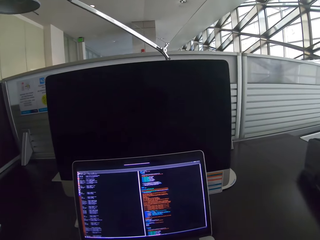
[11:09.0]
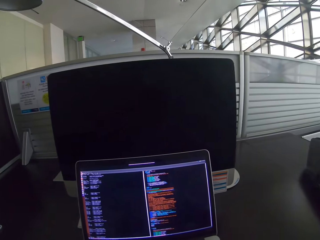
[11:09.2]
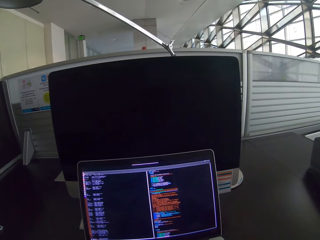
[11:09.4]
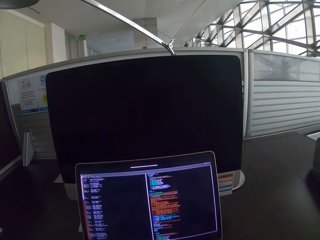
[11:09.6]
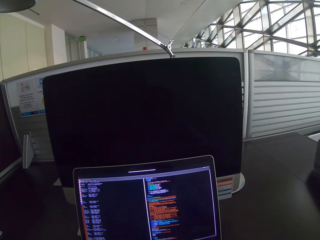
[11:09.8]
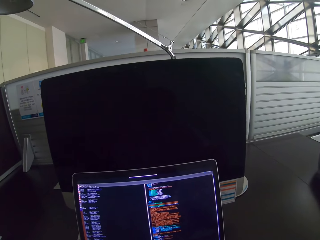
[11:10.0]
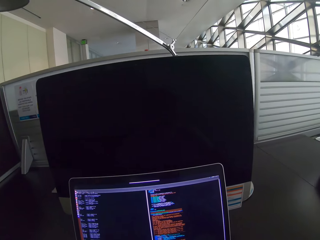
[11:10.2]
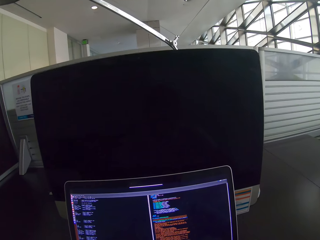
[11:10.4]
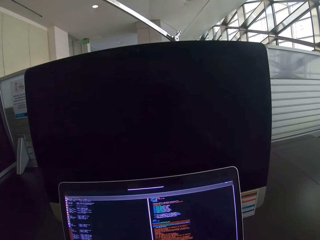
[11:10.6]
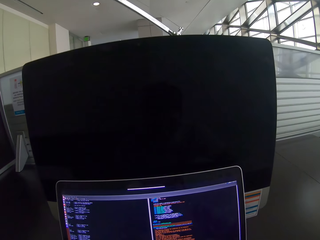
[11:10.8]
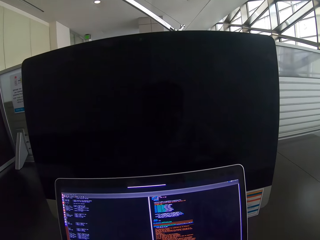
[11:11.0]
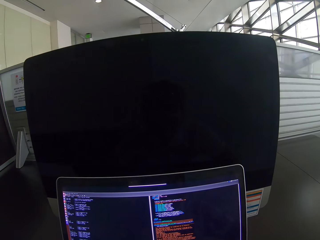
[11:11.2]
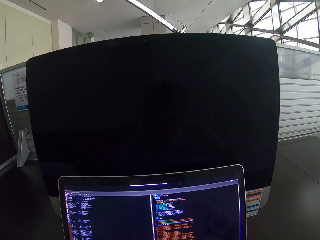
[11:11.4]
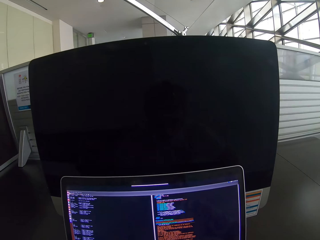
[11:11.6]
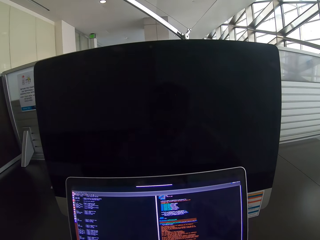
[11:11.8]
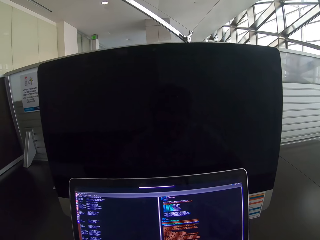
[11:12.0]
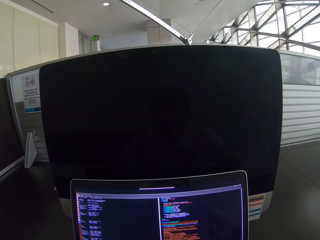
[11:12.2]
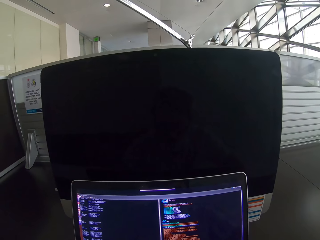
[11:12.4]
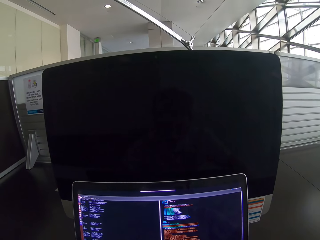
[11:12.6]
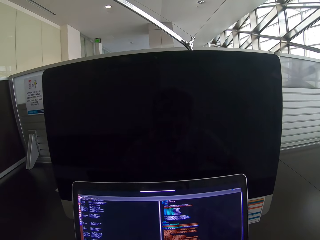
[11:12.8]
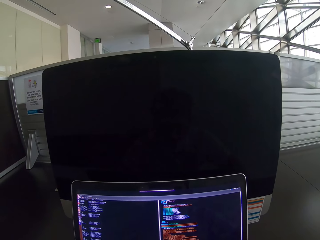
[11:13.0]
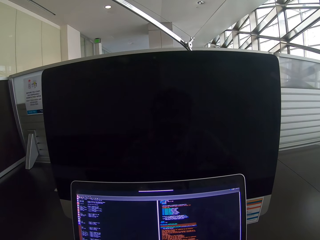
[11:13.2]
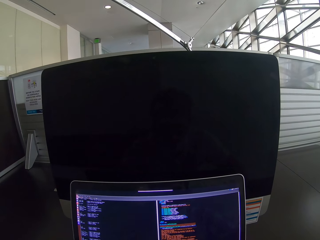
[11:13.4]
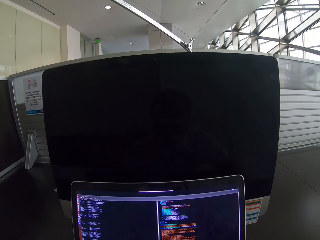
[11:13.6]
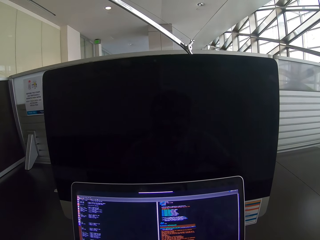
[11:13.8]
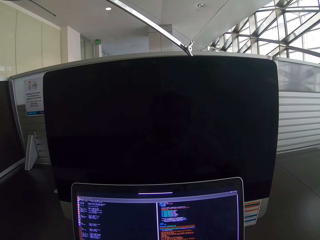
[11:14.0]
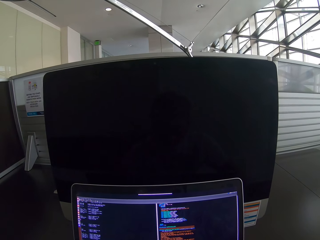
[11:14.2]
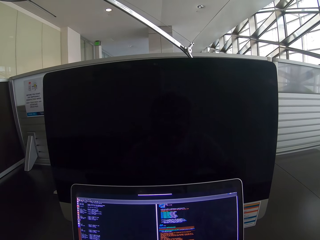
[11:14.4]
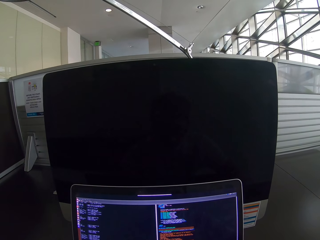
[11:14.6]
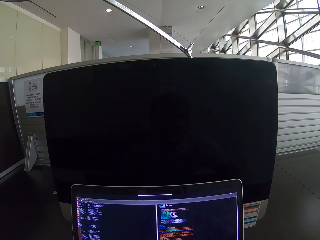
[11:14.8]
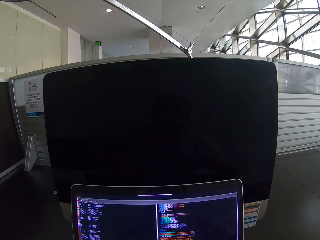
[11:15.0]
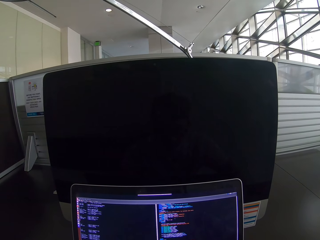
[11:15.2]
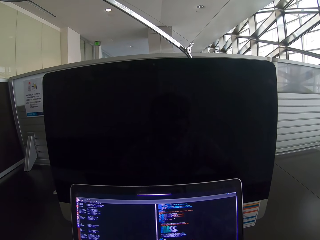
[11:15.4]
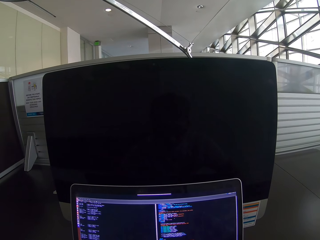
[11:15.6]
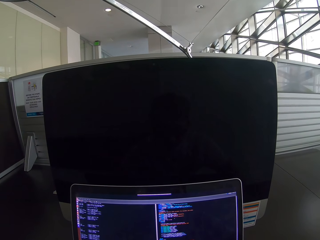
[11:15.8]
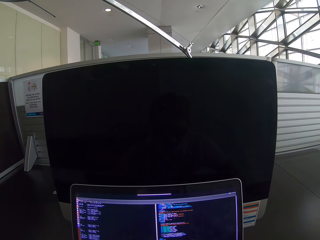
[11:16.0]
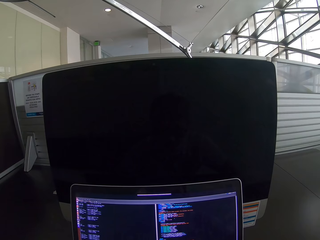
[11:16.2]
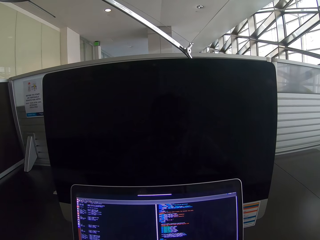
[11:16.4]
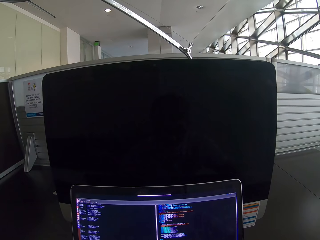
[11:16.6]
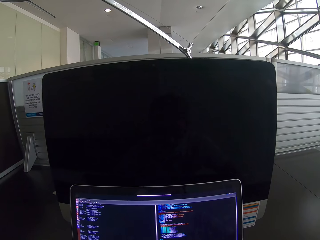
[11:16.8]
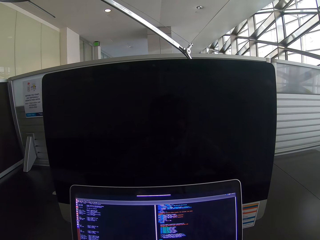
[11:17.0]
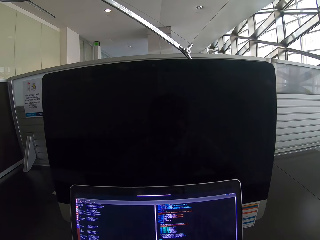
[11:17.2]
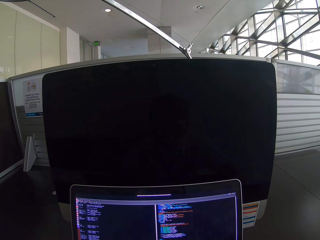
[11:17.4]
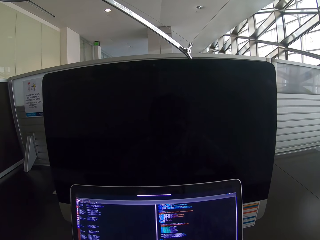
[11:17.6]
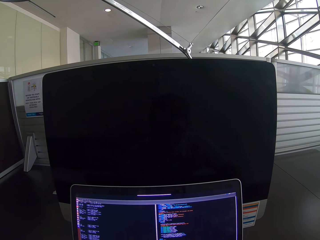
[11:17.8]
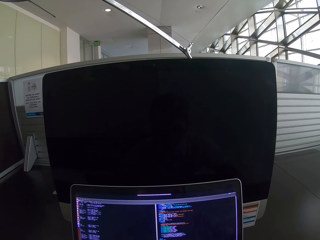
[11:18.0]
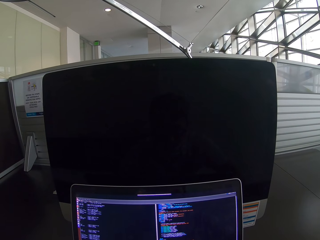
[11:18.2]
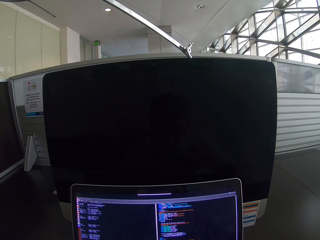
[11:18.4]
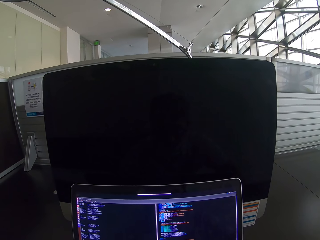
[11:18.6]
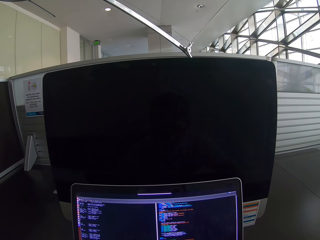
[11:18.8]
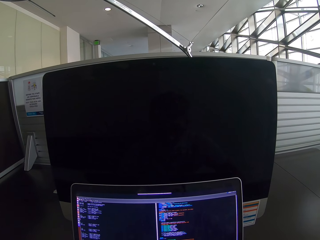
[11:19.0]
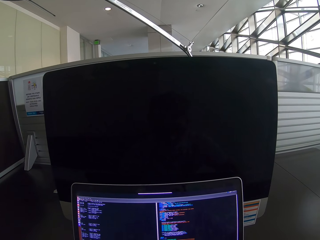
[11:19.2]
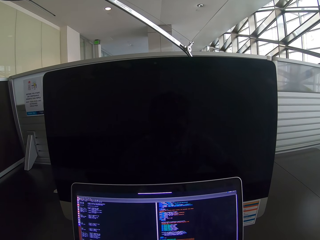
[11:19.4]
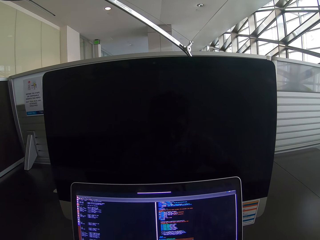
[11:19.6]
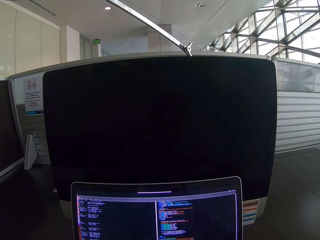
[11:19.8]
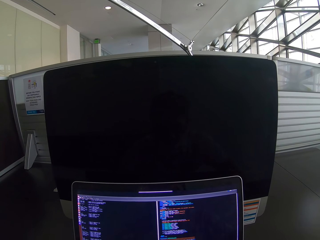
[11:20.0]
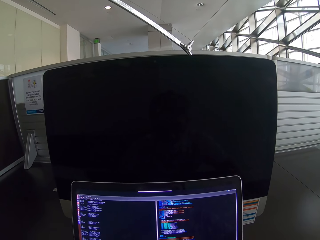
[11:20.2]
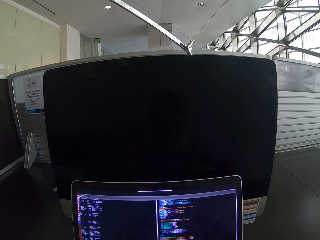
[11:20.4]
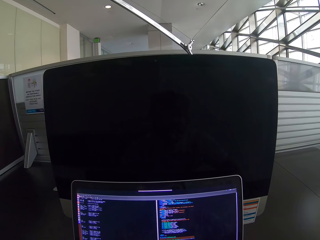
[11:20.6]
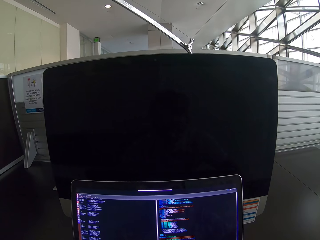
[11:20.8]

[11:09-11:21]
The camera wearer moves closer to the laptop. They stare at the laptop.

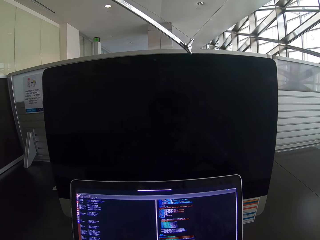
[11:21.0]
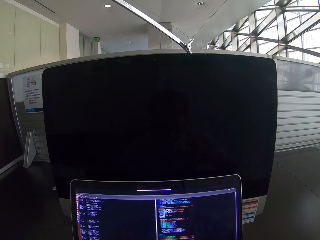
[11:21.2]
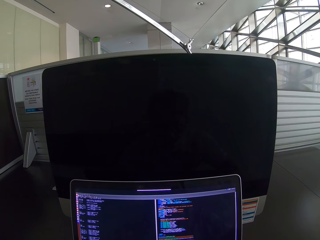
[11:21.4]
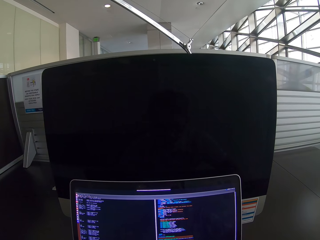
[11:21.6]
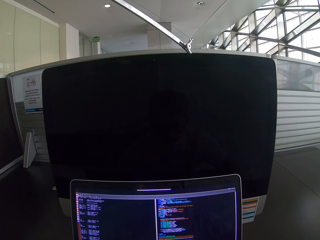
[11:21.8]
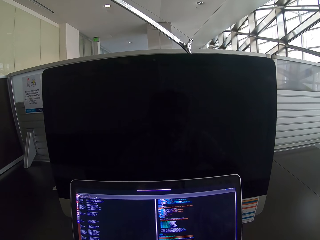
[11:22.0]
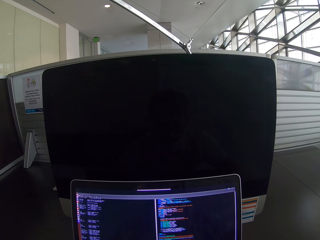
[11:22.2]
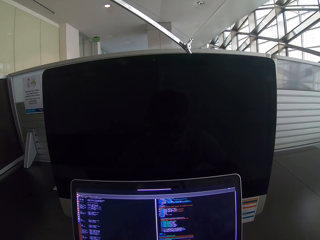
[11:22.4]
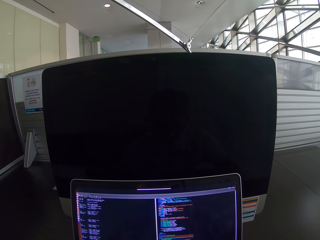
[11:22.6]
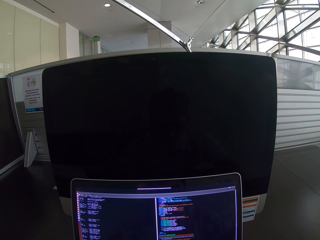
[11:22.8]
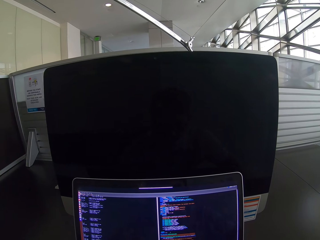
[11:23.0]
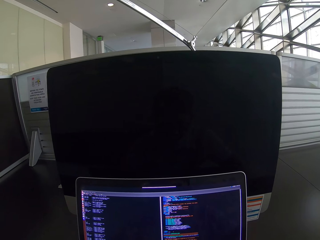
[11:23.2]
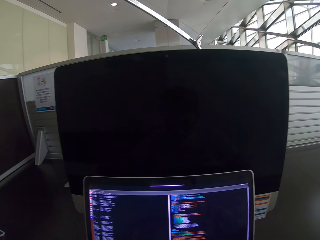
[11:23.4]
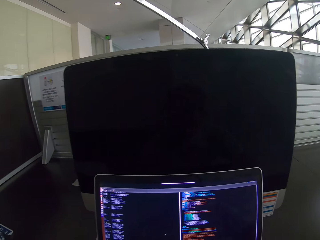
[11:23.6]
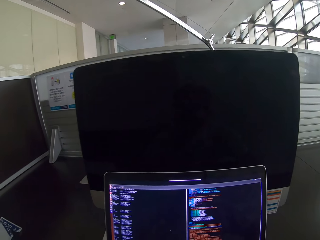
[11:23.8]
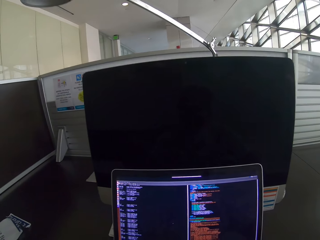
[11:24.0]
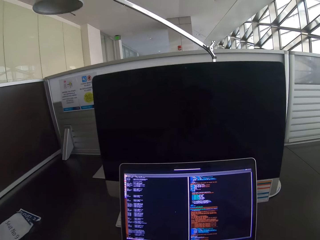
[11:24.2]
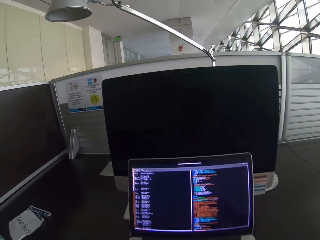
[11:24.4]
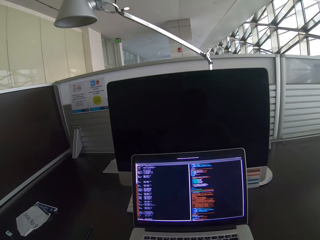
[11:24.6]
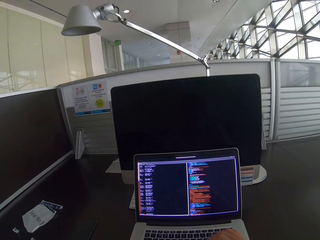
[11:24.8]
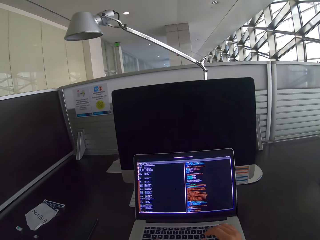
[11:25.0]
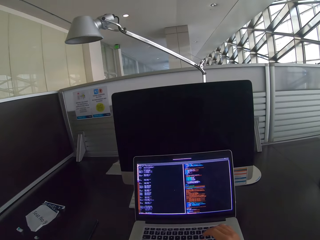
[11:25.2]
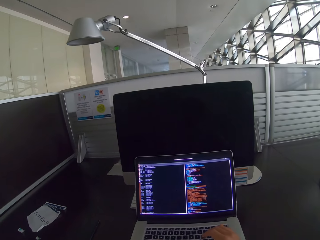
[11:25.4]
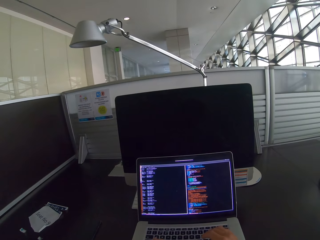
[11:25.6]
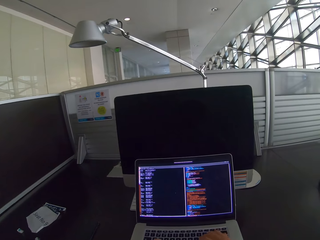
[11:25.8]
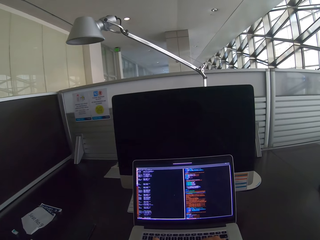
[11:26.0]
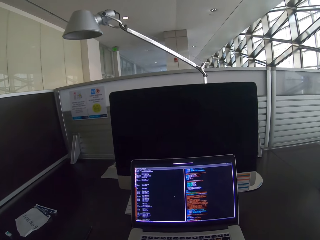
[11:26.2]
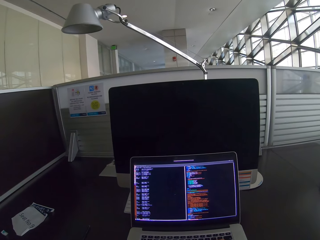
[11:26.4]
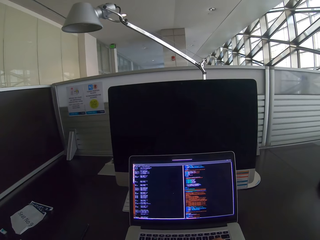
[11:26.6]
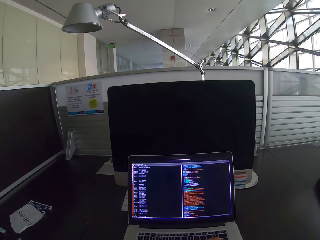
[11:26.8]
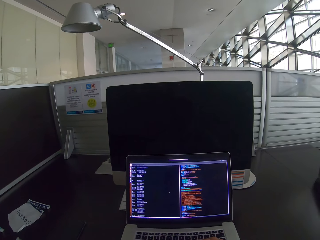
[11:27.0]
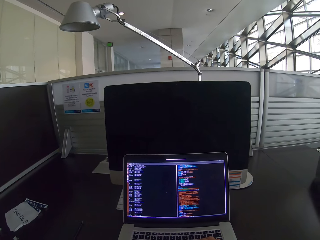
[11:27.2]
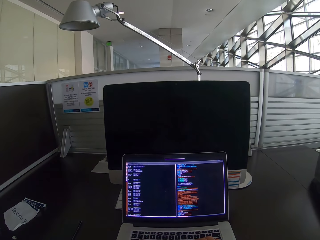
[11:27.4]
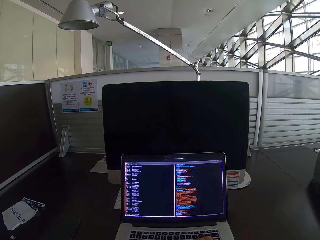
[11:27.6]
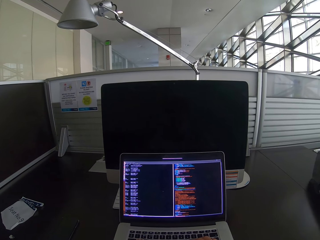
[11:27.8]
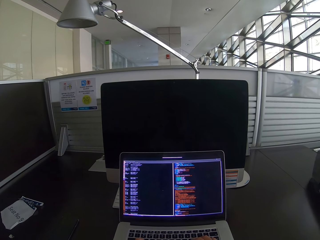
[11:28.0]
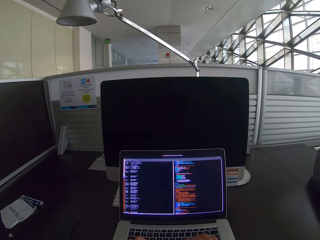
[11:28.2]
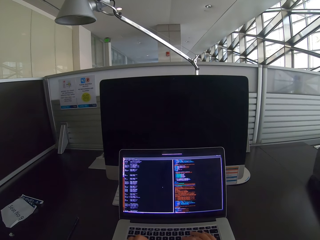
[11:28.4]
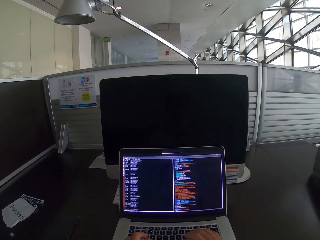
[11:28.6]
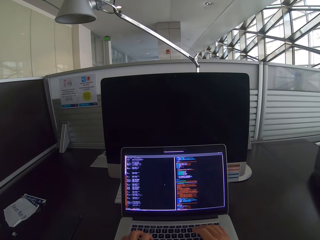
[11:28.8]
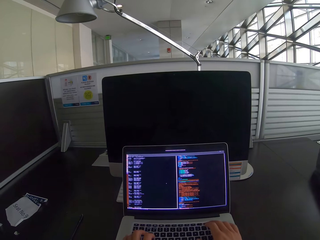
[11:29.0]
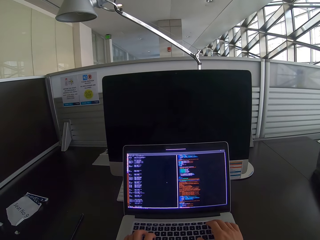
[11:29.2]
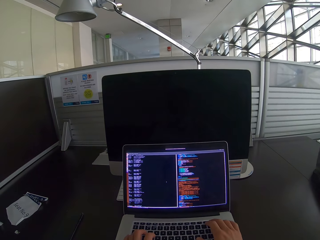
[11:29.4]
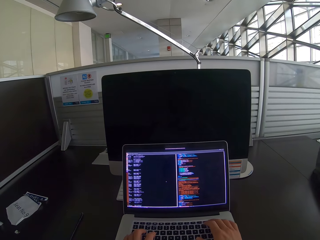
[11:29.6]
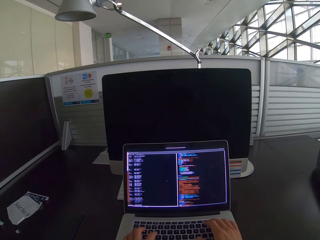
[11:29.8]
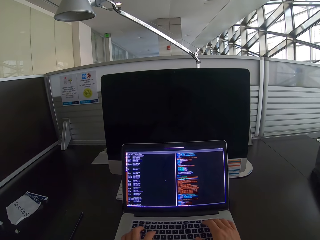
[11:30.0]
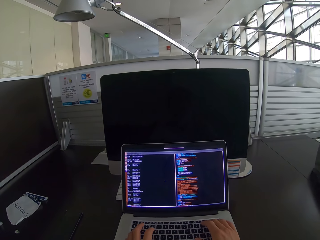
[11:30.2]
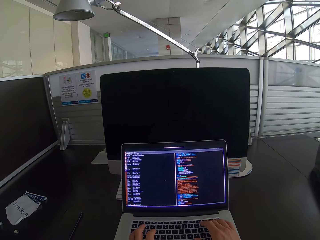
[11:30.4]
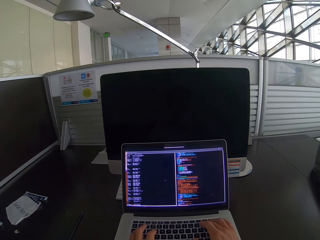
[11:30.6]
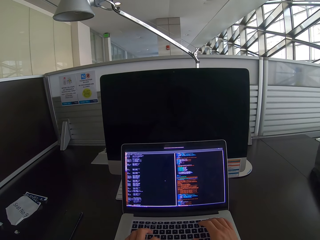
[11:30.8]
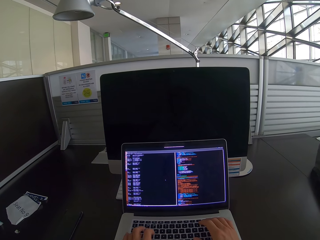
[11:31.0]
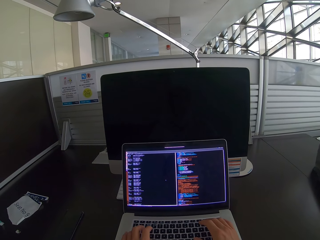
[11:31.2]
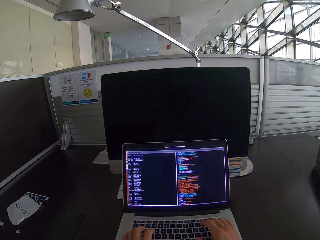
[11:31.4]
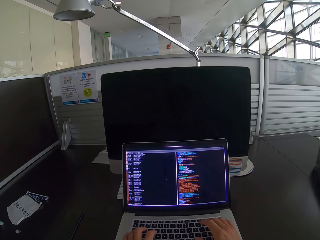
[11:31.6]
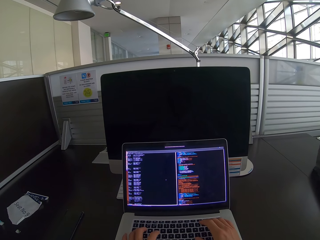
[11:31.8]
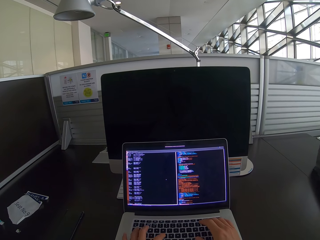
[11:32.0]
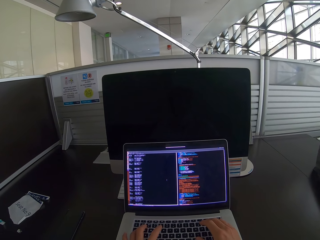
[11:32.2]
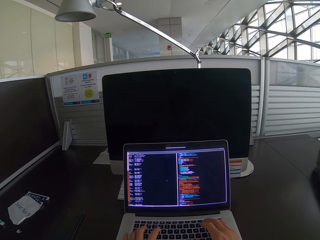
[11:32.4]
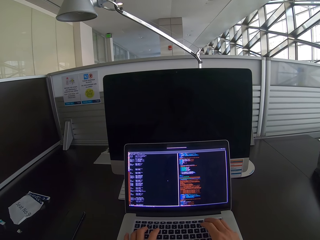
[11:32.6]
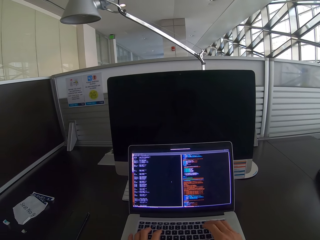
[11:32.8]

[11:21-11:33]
The camera wearer moves back from the laptop. They operate the laptop, put a hand on a keyboard and press the keyboard with hands.
